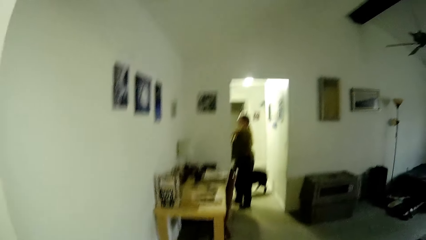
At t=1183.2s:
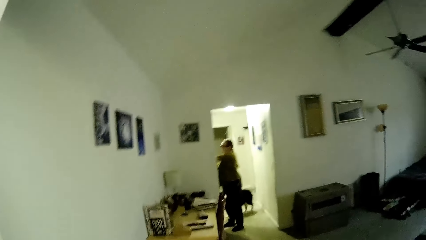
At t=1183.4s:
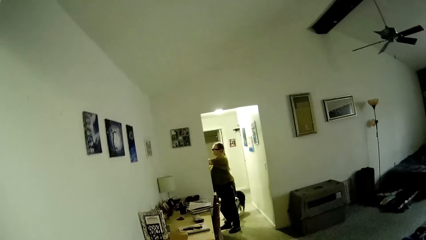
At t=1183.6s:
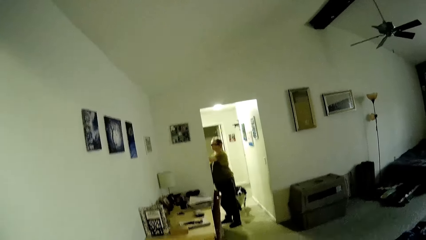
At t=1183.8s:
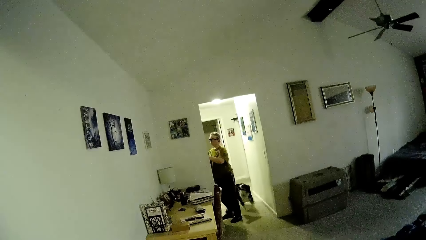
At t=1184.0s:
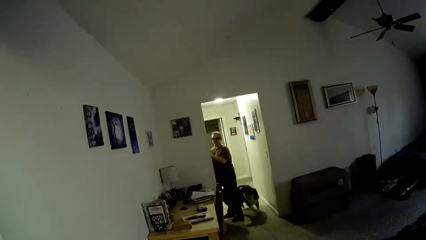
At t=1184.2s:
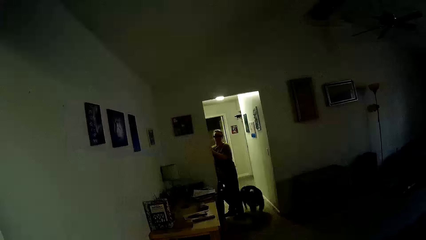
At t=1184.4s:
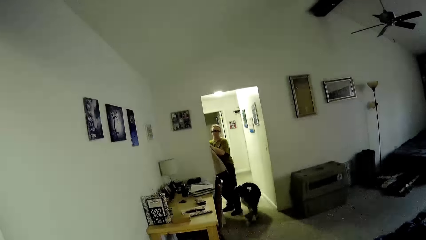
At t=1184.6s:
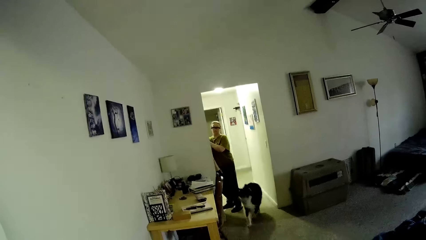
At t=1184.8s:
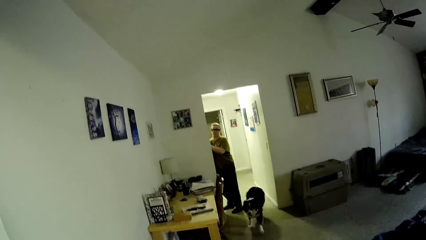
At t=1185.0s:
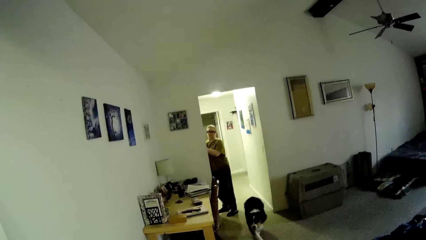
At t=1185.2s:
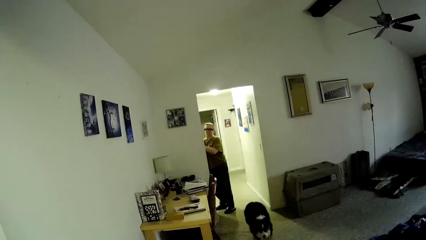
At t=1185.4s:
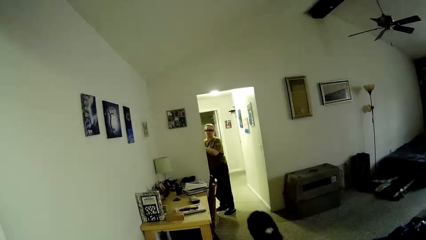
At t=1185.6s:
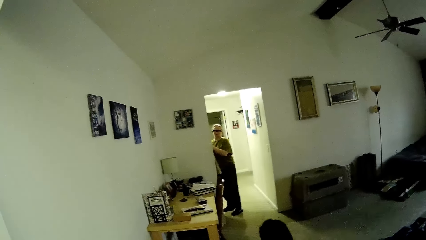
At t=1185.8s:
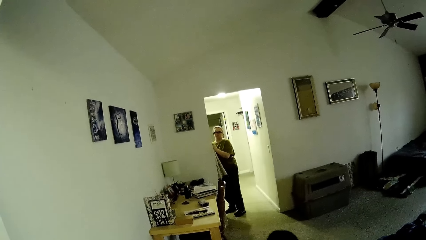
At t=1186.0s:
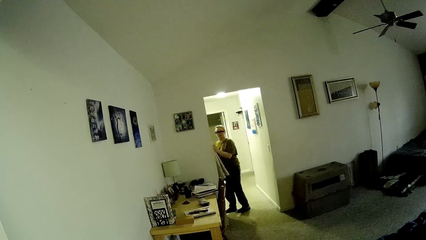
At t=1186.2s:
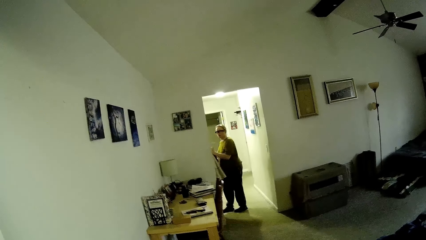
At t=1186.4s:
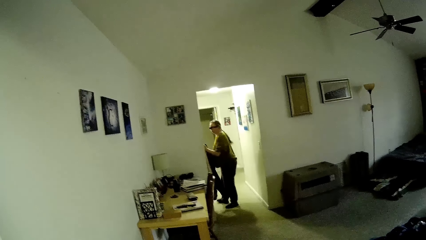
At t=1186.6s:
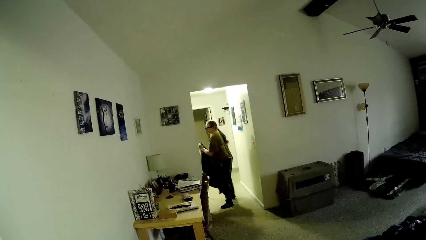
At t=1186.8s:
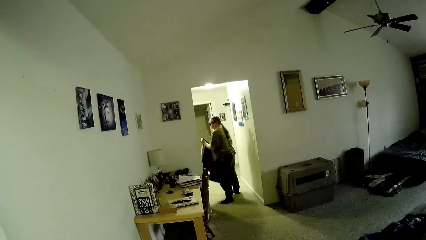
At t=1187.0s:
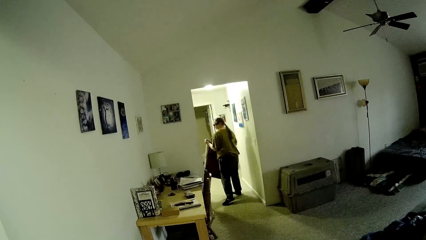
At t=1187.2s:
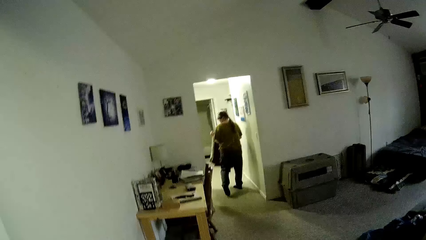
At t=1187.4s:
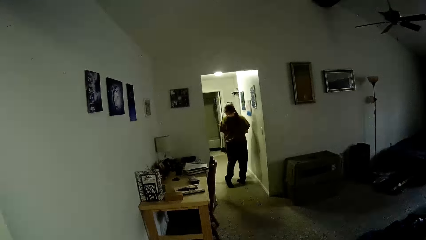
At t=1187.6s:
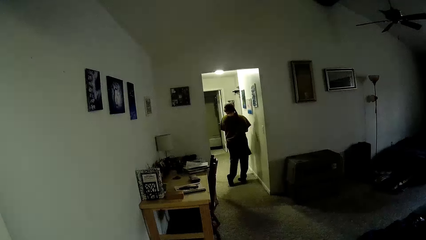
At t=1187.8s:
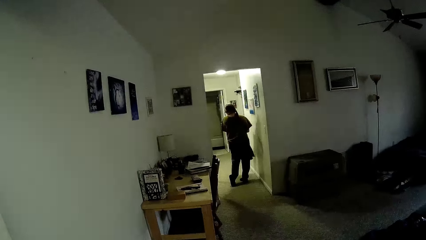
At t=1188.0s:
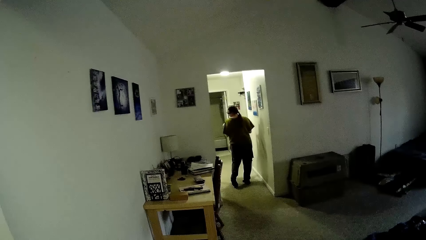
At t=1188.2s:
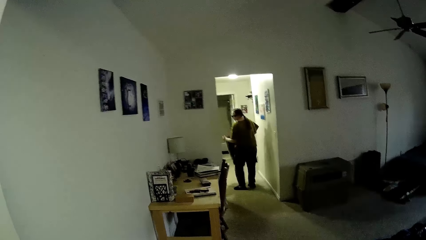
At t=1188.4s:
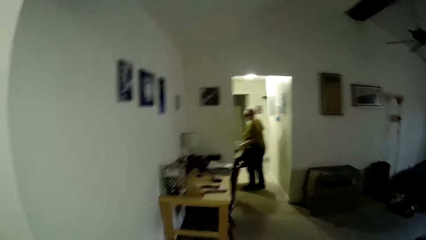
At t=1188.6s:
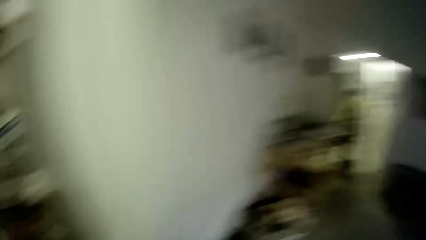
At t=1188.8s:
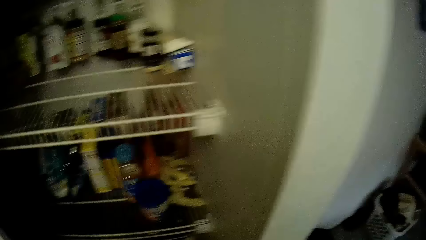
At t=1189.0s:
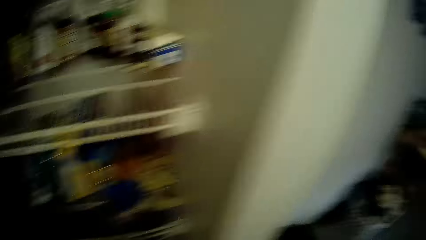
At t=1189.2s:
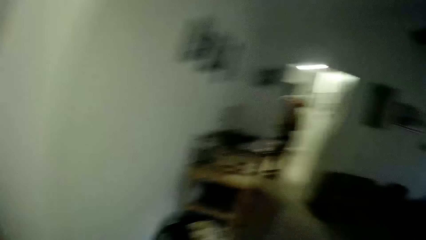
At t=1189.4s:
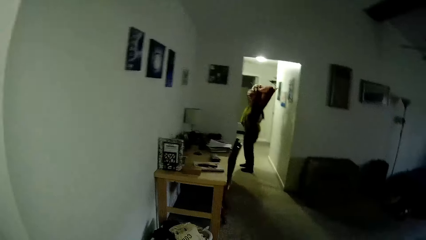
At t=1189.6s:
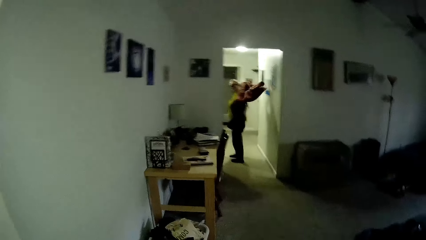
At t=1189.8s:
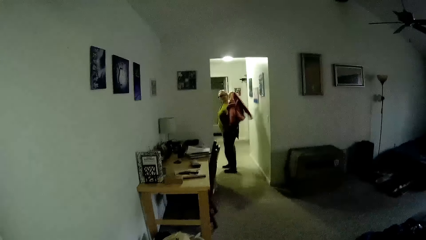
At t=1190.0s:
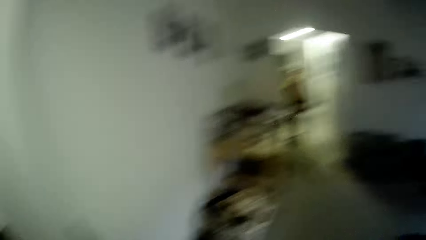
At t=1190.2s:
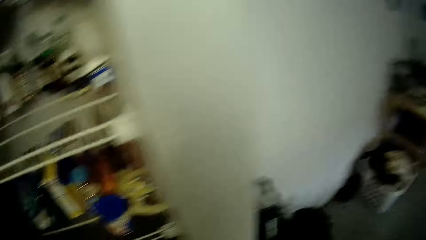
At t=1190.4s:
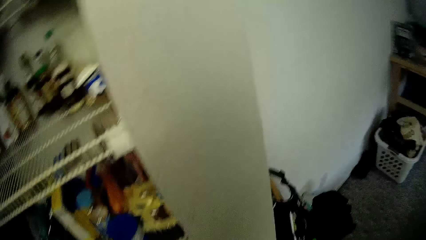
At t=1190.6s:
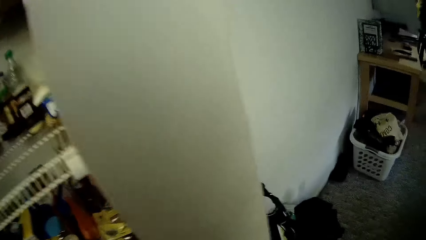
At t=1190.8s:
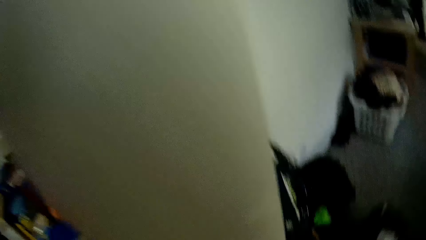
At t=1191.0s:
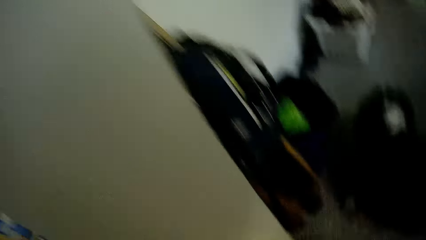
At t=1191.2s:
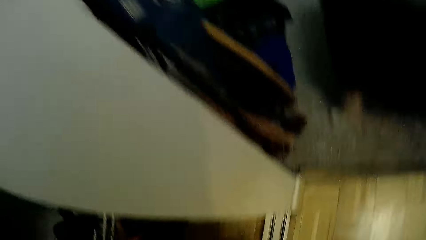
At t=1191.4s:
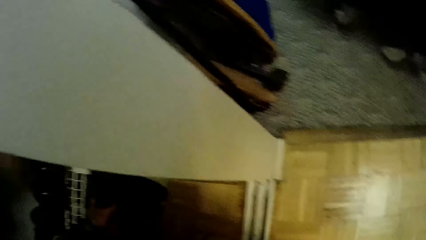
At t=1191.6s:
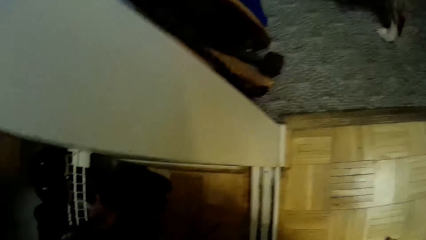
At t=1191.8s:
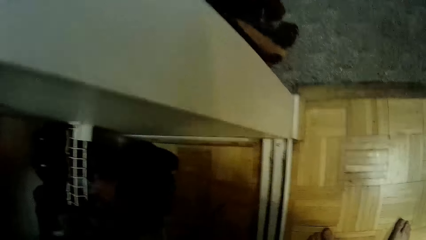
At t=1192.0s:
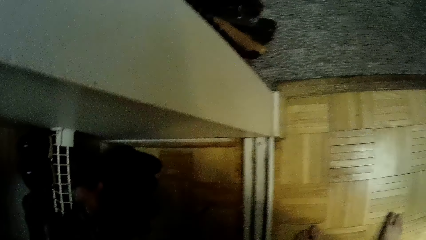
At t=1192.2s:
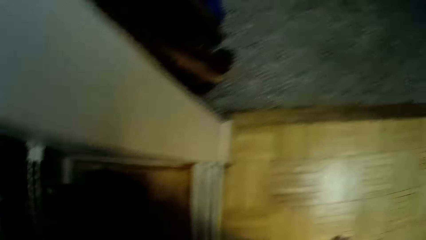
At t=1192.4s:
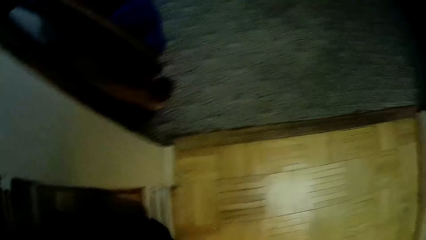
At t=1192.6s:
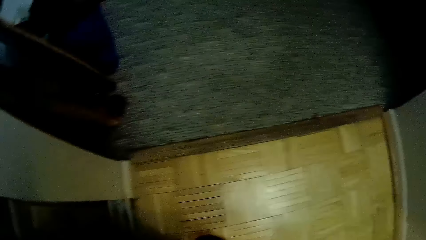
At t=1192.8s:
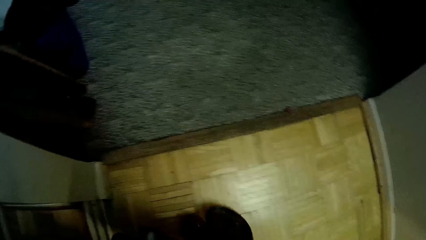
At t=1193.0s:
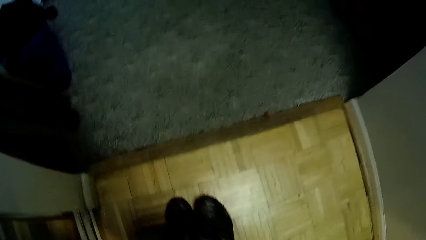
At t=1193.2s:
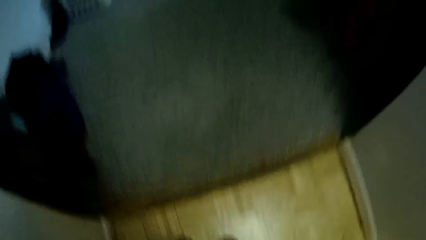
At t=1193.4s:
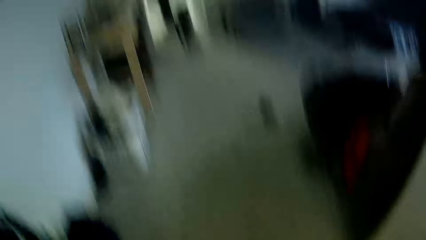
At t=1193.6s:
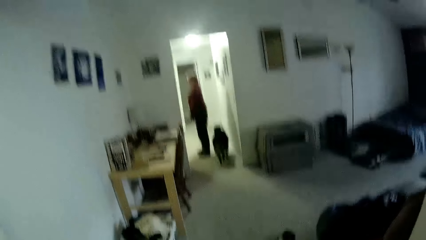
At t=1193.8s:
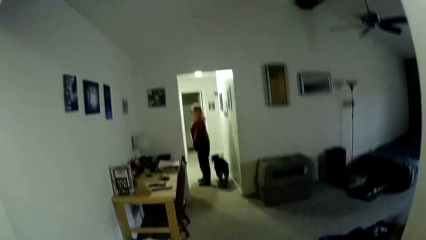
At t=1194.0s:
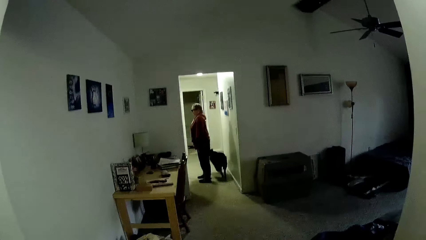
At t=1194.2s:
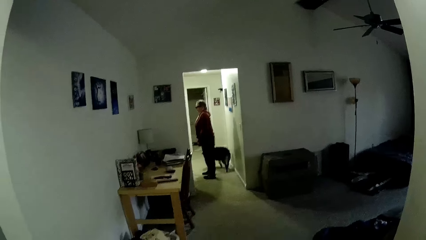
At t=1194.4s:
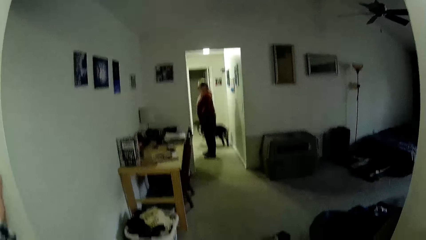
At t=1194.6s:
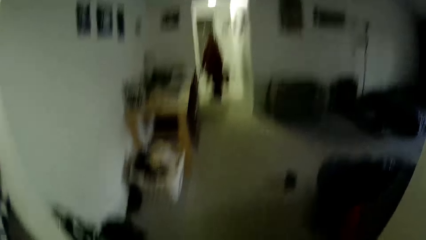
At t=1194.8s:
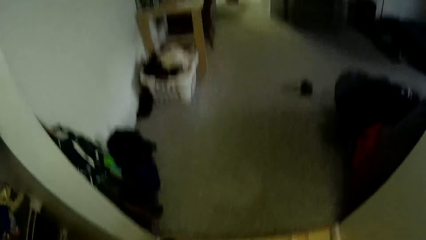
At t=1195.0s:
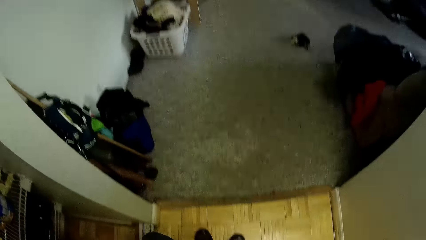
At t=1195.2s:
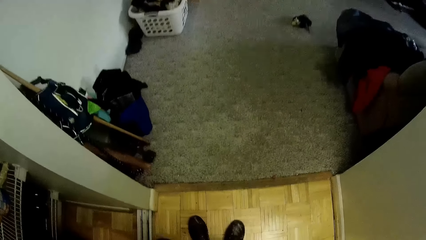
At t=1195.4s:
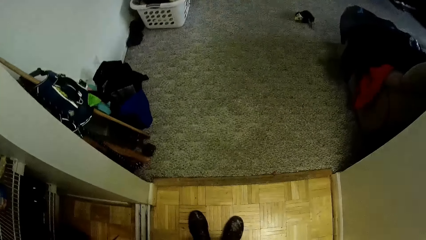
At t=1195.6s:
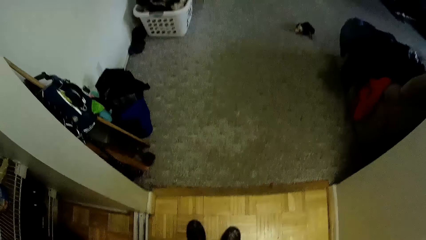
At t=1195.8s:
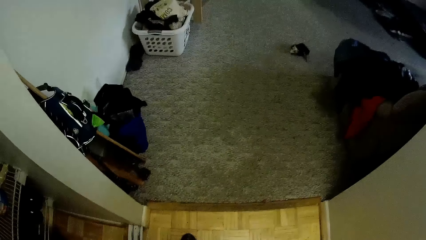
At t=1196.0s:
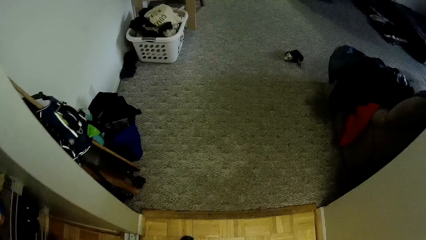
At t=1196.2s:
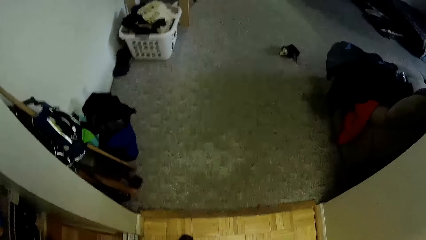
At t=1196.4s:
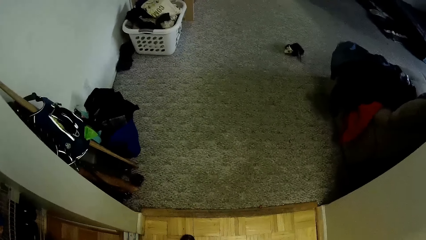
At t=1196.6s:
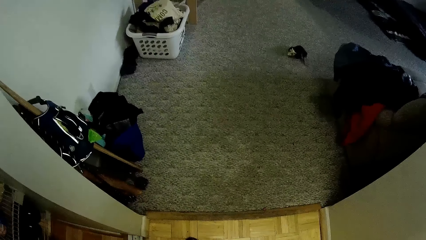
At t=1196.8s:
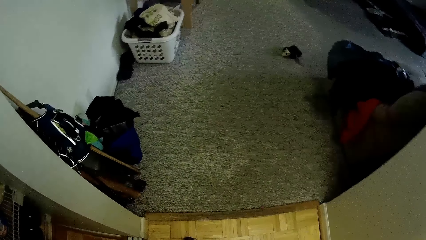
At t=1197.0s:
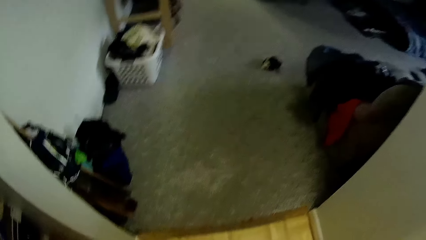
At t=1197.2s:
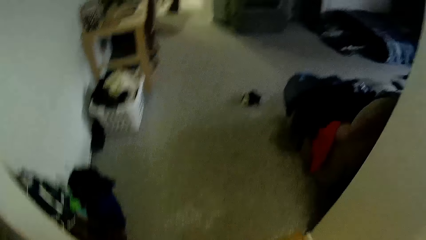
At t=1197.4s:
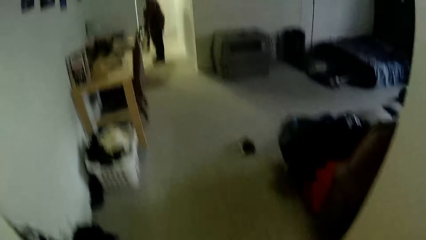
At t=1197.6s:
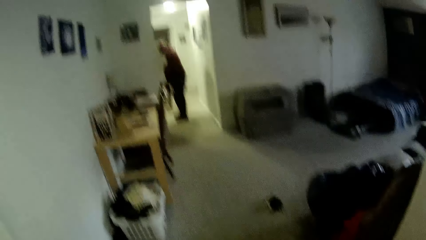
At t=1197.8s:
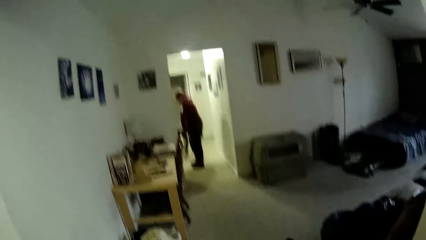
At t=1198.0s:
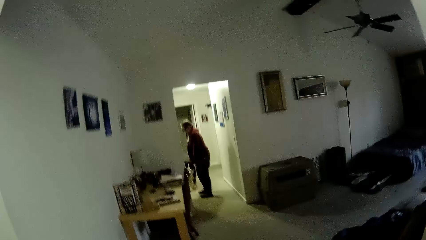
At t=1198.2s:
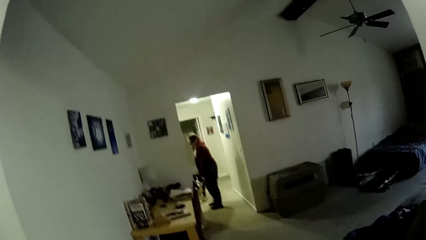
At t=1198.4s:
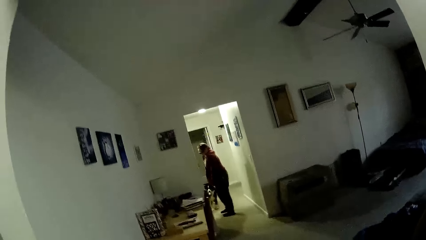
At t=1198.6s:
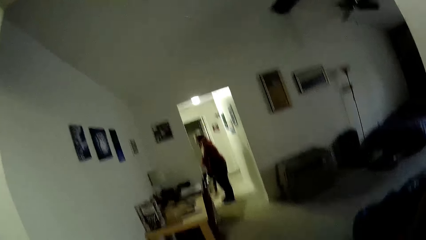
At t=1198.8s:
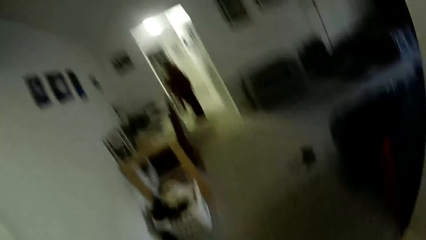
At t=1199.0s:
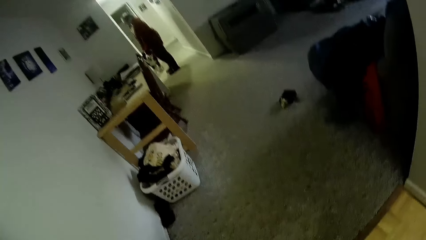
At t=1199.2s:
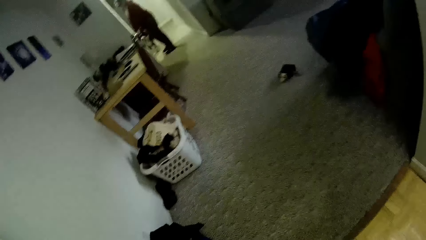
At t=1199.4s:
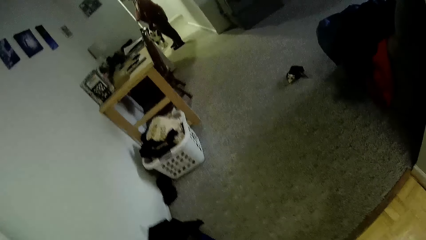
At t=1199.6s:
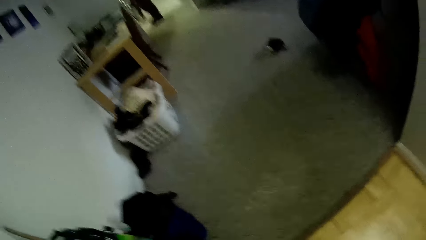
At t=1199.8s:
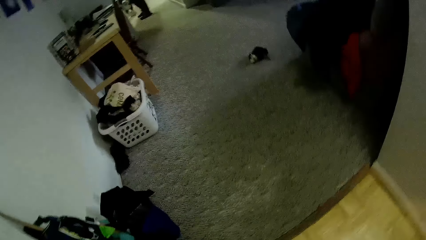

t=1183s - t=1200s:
The camera wearer looks at the woman and converses with the woman. The dog walks into the room through the corridor. The woman picks up a jacket with both hands. The woman speaks to the camera wearer. The woman wears the jacket with both hands. The camera wearer speaks to the woman. He picks up a pair of shoes from the wardrobe with his left hand. He drops the pair of shoes in his left hand on the floor. The dog walks out of the room through the corridor. The camera wearer looks at the woman. He puts on the pair of shoes.
